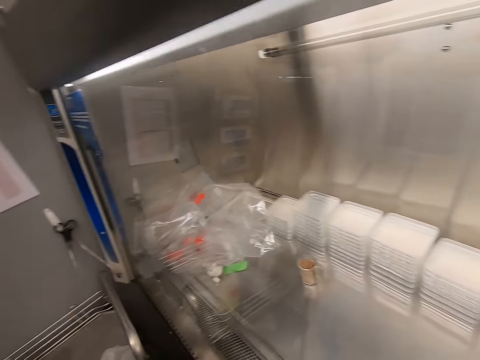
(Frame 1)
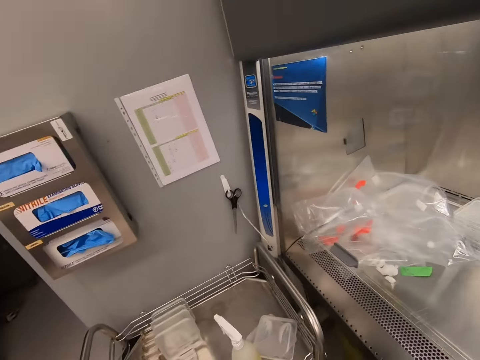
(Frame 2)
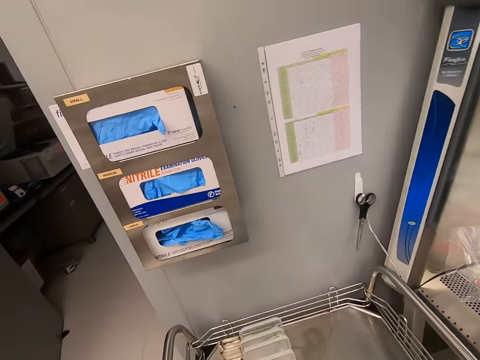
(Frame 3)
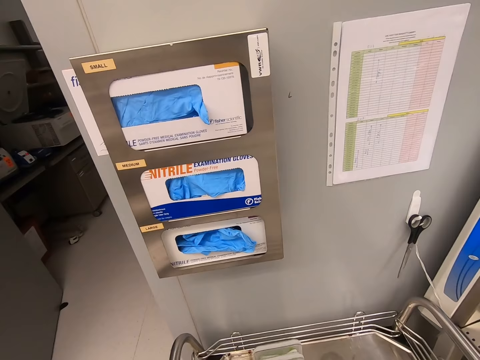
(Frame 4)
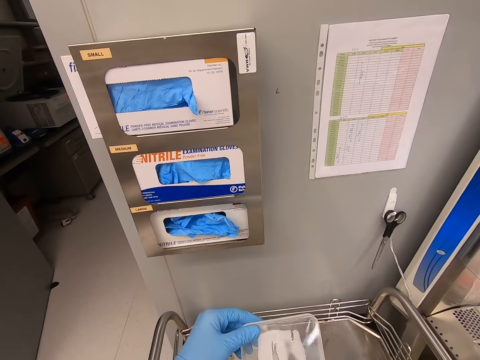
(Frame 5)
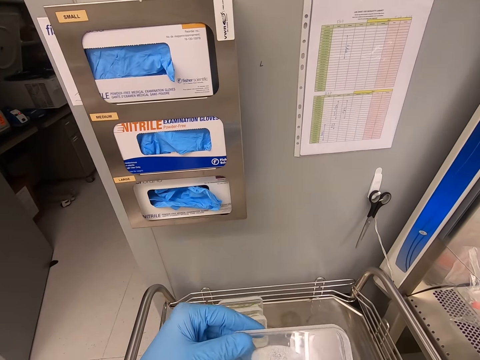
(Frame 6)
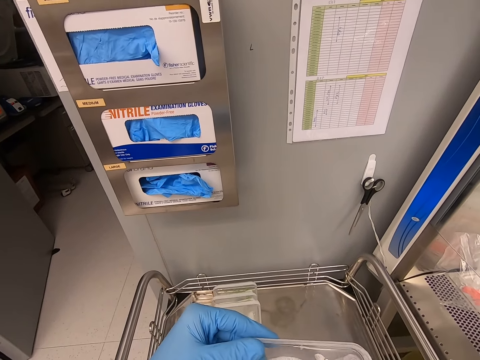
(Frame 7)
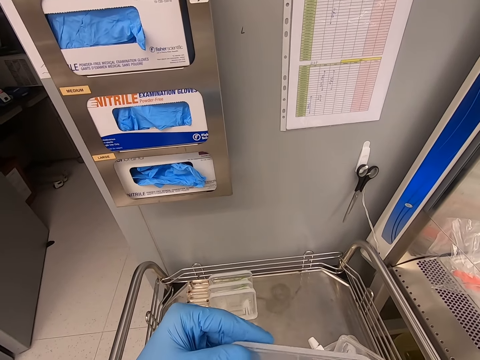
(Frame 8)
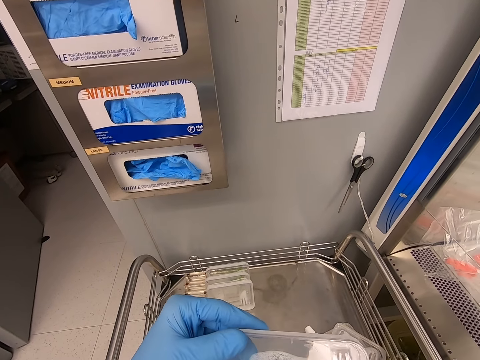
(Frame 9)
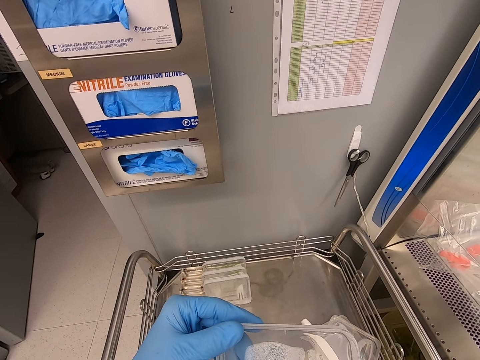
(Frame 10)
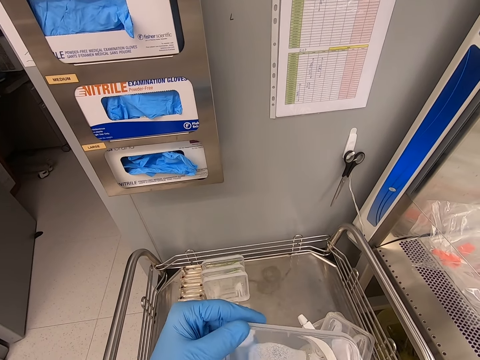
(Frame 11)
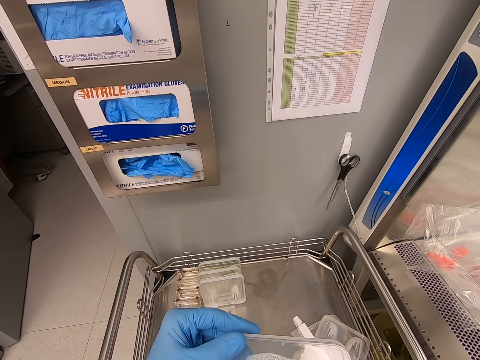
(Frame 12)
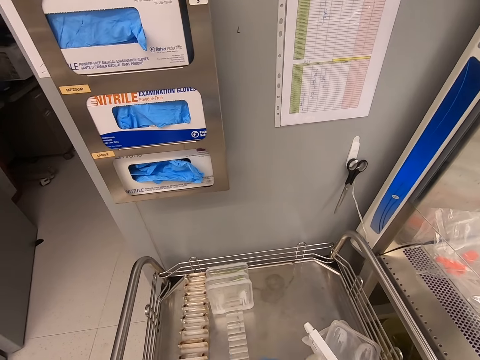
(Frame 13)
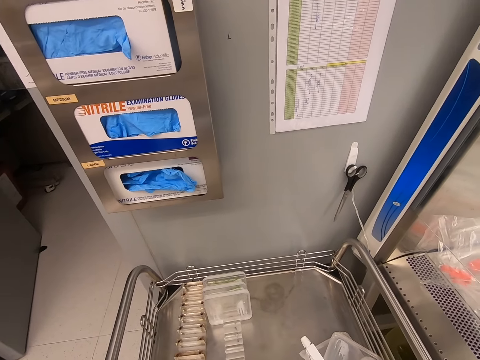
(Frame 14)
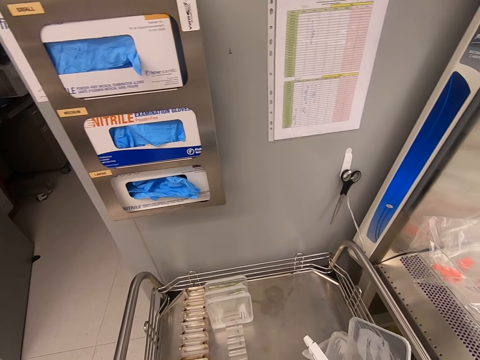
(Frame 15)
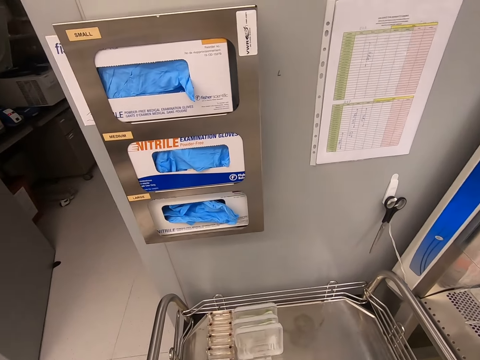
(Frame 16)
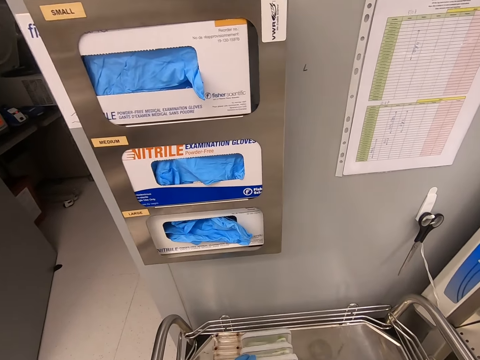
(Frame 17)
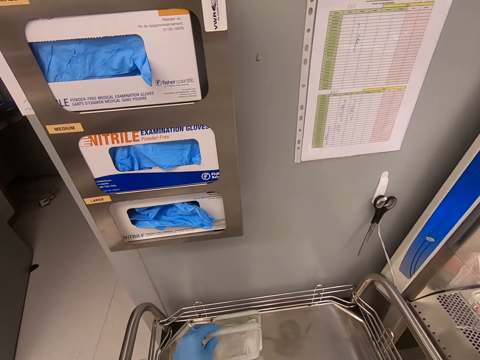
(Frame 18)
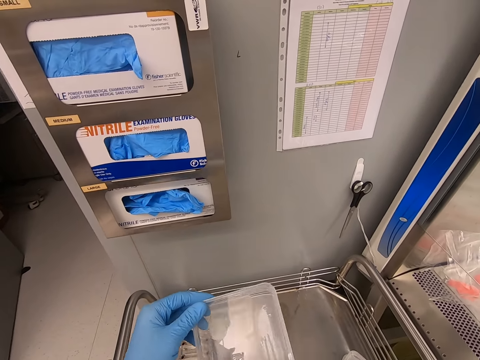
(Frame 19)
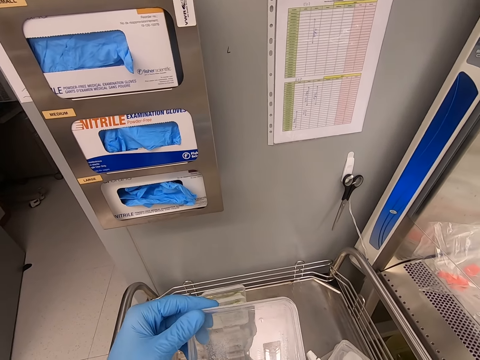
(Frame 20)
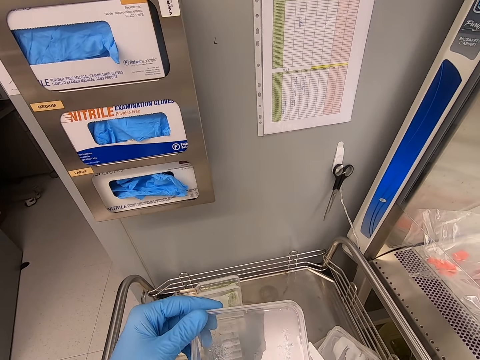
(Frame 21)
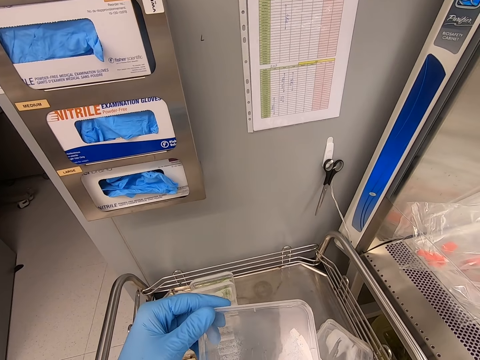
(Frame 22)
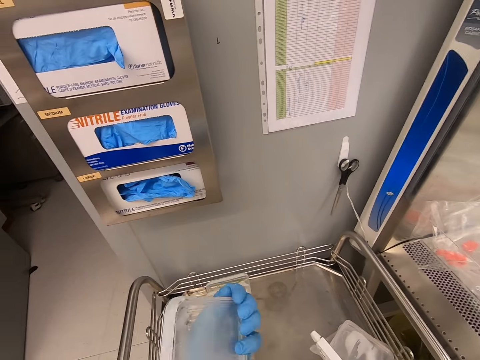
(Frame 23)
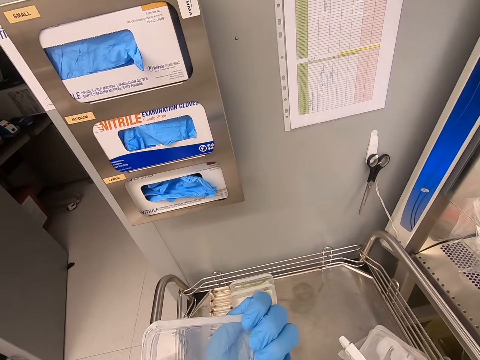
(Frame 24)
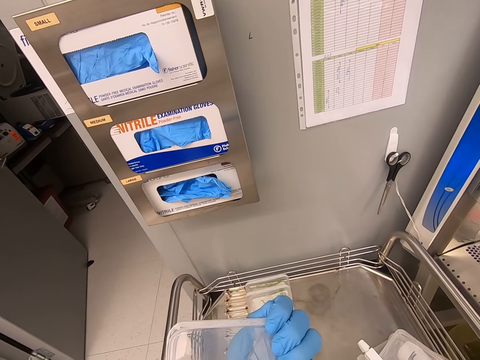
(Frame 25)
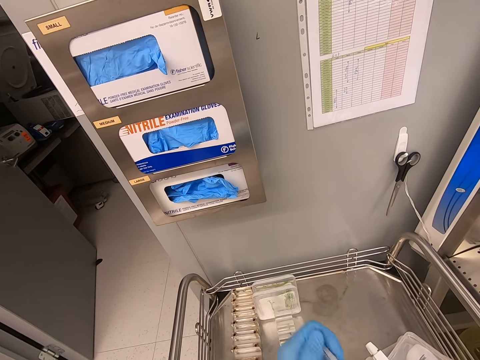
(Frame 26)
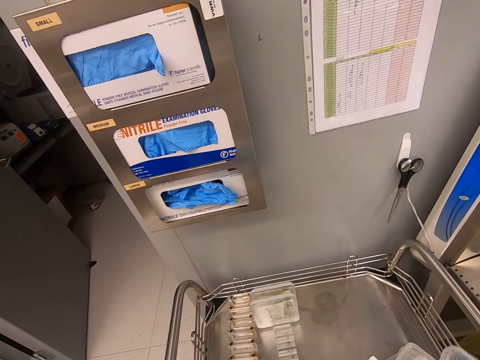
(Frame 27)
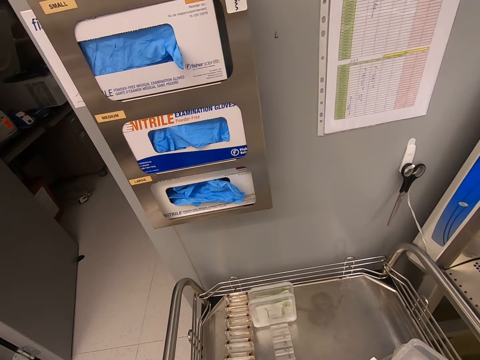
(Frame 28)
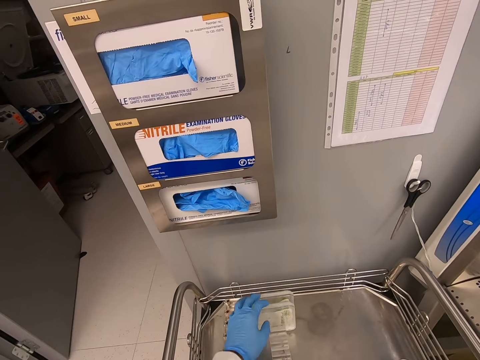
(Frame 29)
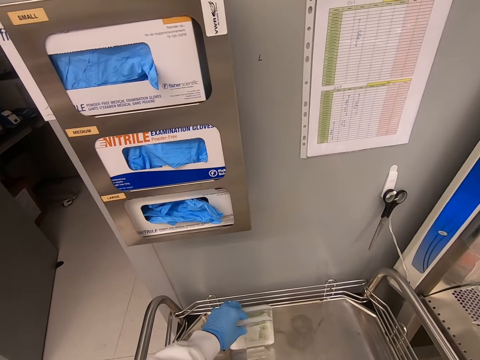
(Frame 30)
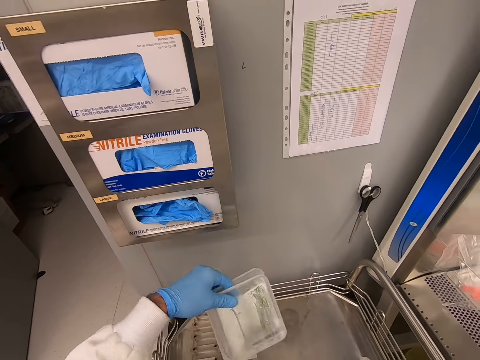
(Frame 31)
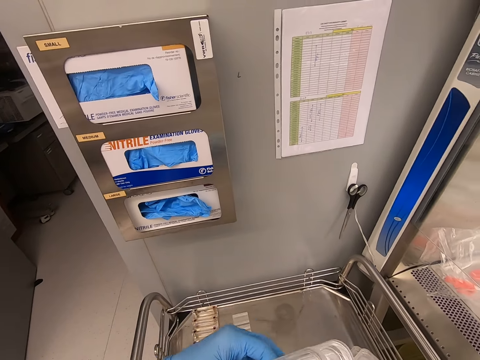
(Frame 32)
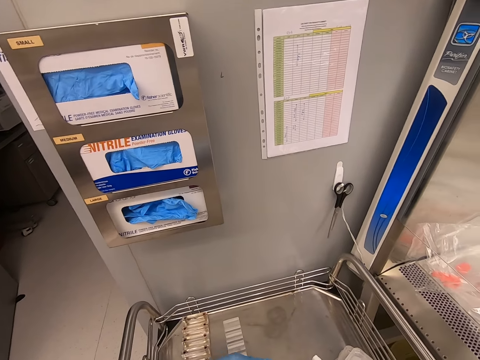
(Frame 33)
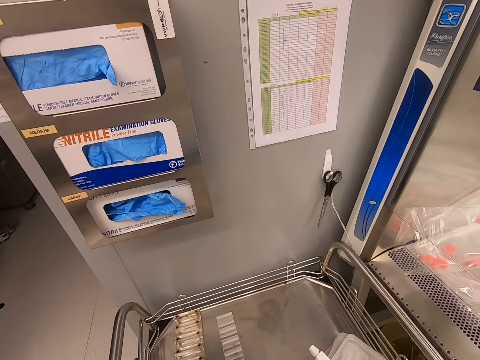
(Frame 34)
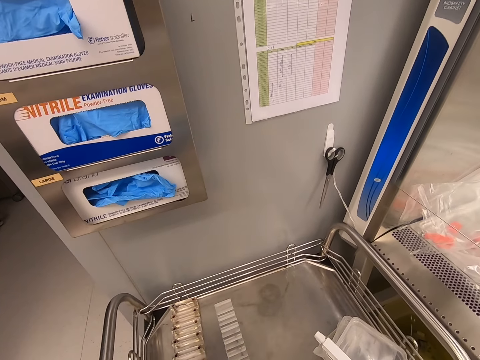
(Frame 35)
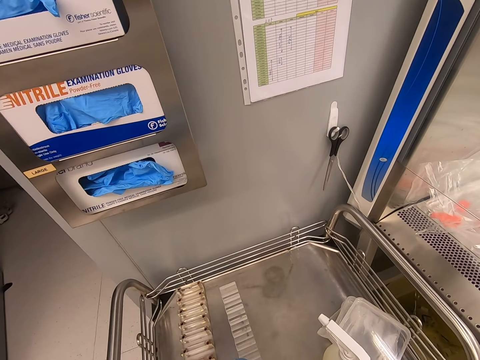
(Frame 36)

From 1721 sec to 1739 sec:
The camera wearer moves to the stand. They walk in the room. They pick up a plastic flat tin. They hold an acrylic sheet. They look at the plastic flat tin. They put the plastic flat tin aside. They pick up a plastic flat tin. They look at the plastic flat tin. They put the plastic flat tin aside. They pick up plastic flat tins.

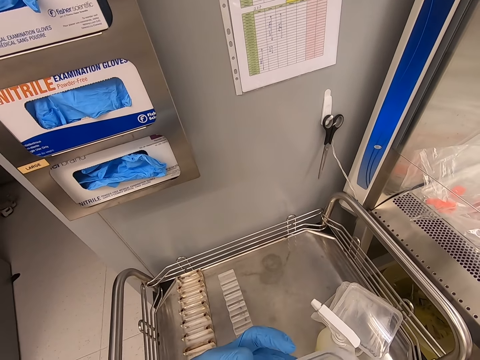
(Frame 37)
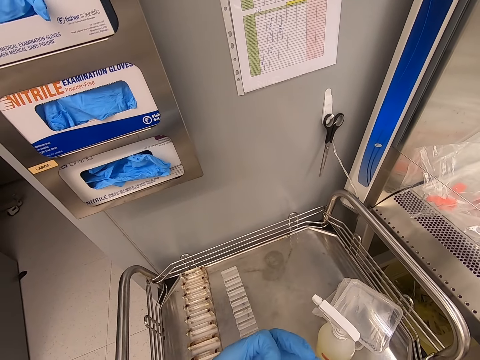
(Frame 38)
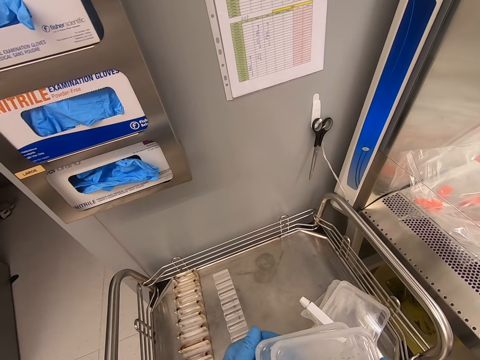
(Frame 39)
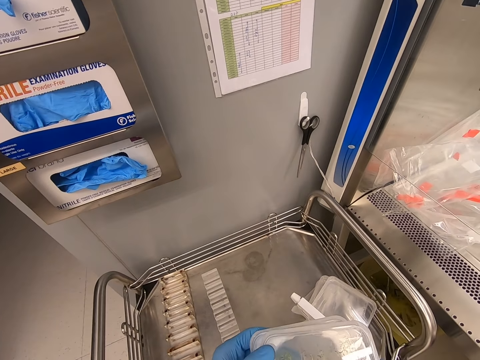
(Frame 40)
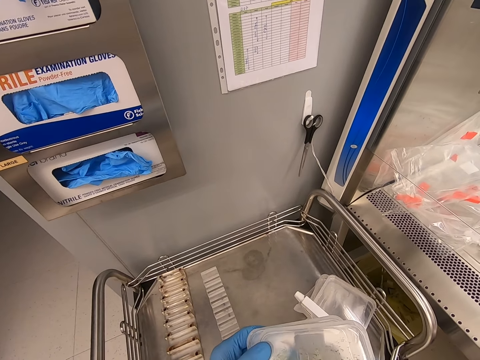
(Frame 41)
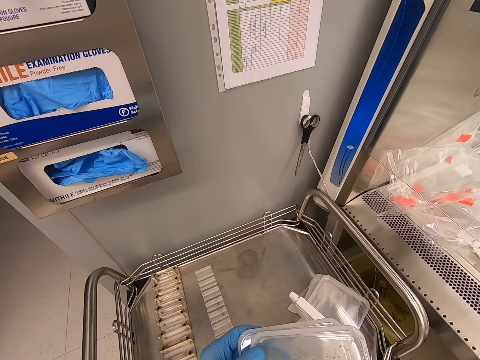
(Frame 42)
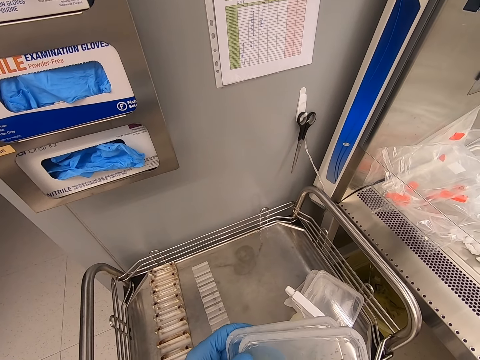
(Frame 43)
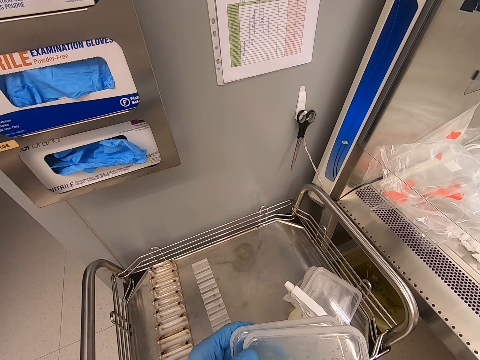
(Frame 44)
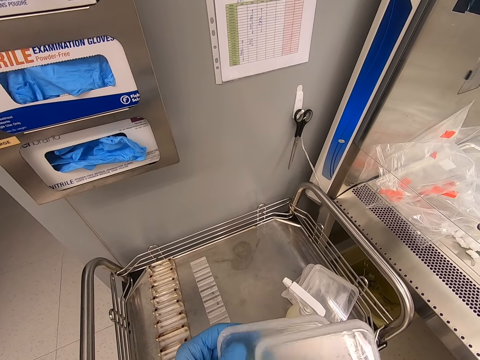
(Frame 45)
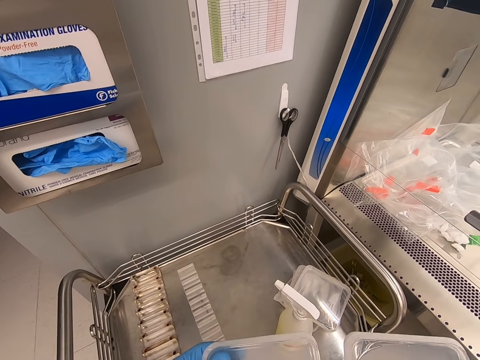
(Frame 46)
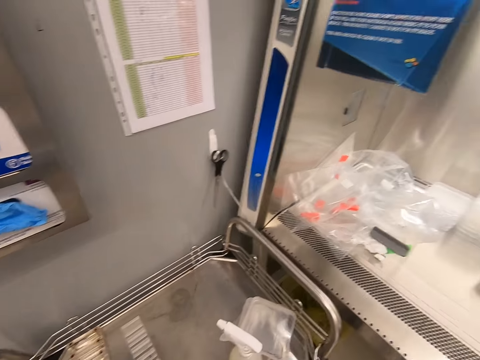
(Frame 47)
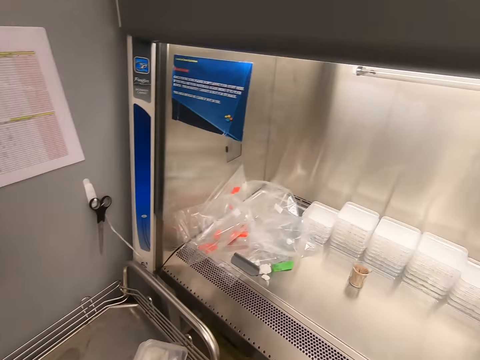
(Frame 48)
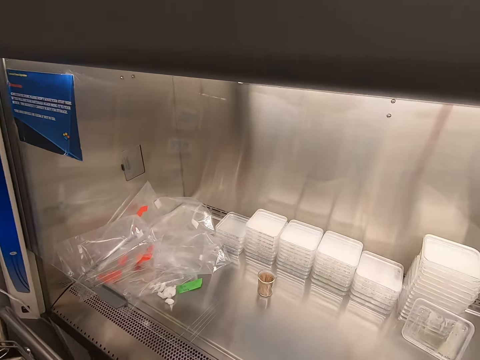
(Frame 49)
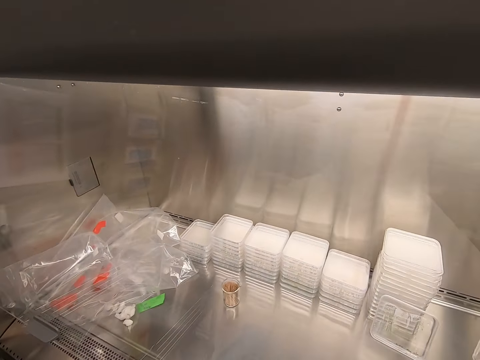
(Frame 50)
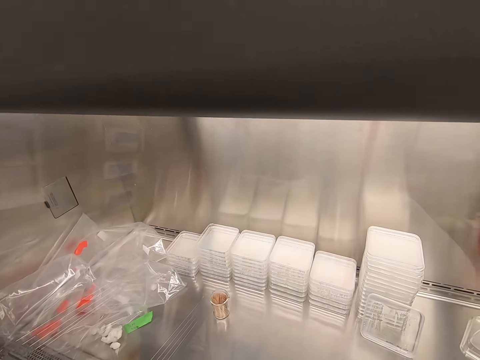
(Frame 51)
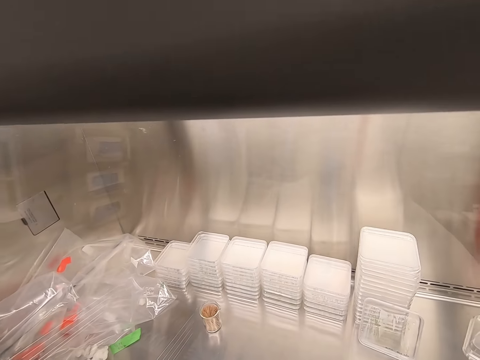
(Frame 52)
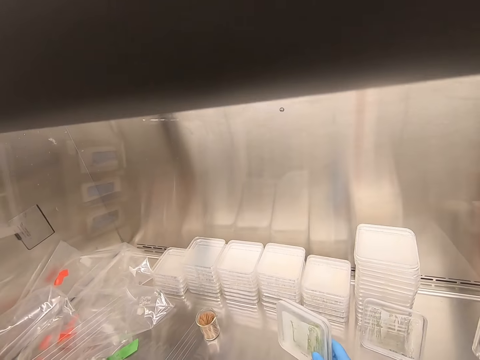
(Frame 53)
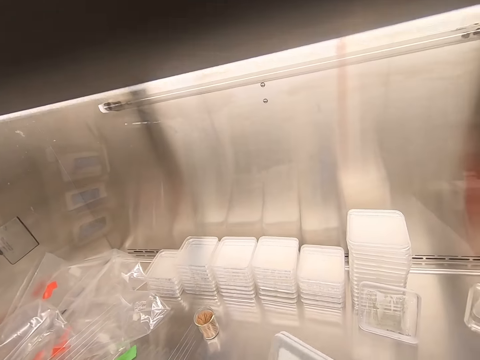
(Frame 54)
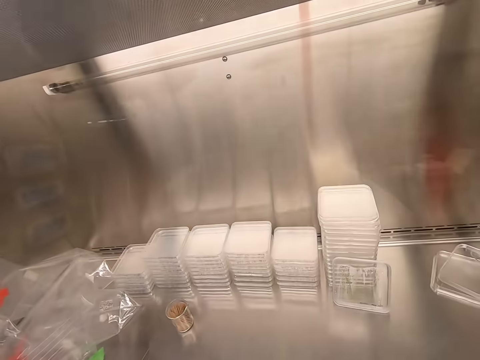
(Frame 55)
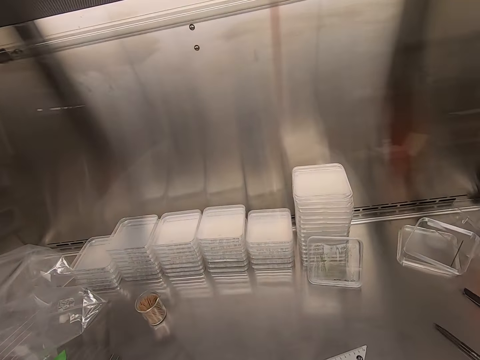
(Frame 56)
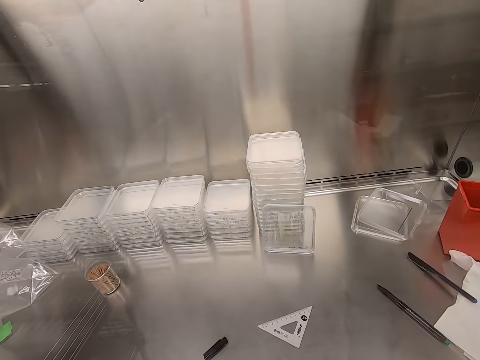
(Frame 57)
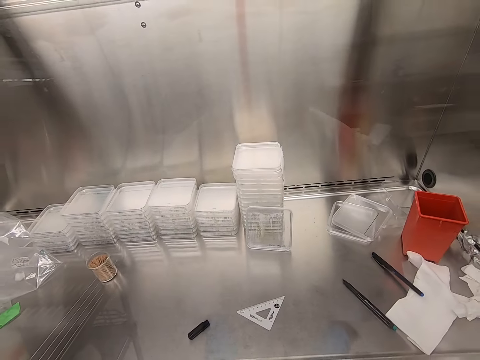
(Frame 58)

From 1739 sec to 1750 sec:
The camera wearer looks at the plastic flat tins. They turn to the steel bench.
